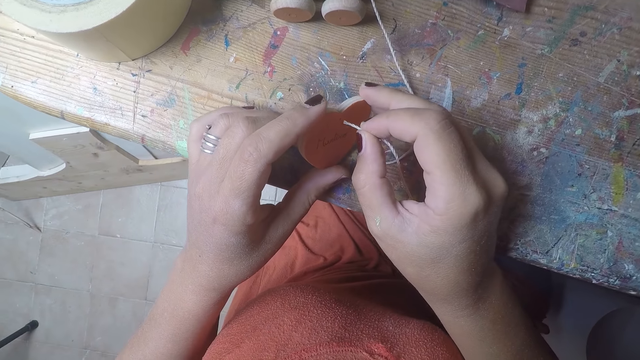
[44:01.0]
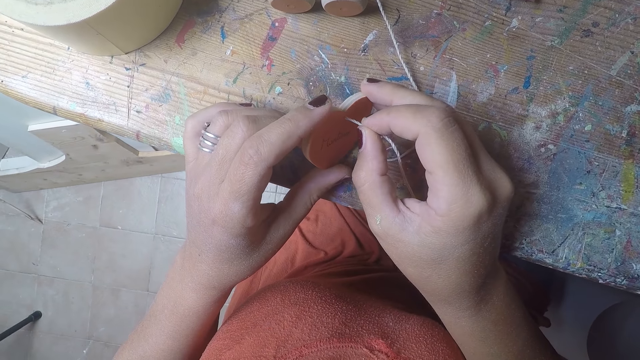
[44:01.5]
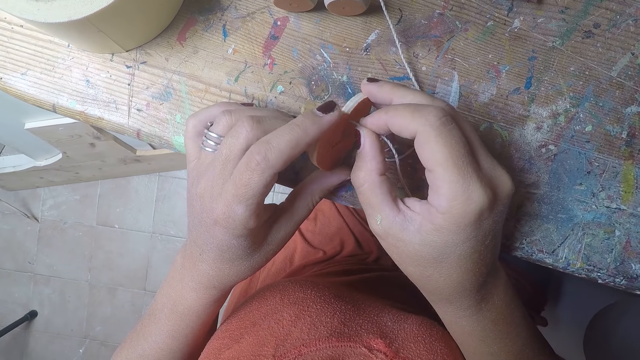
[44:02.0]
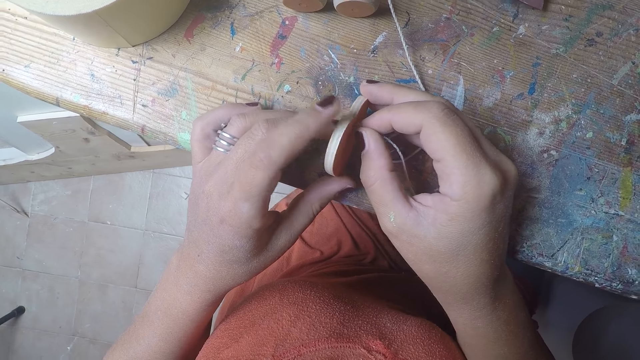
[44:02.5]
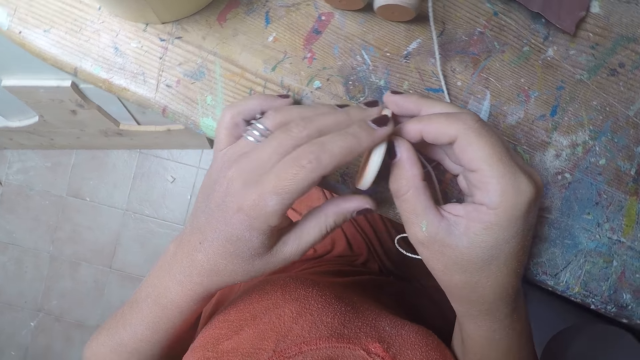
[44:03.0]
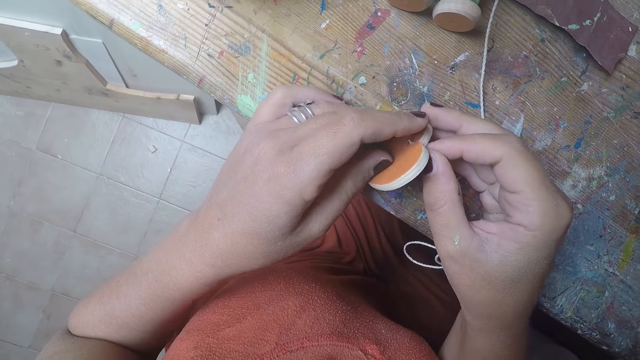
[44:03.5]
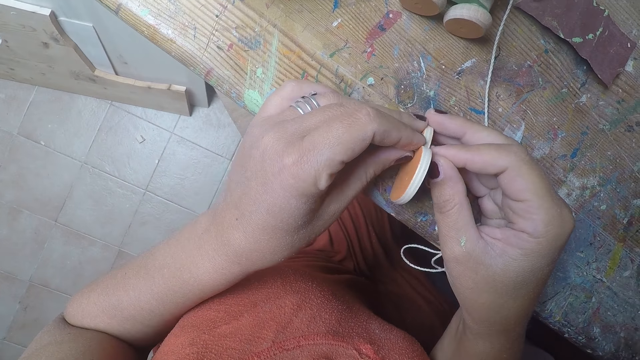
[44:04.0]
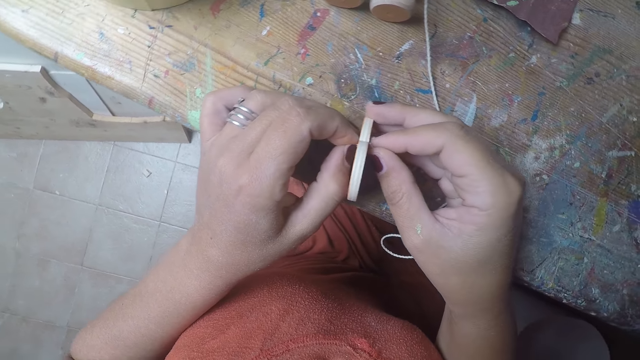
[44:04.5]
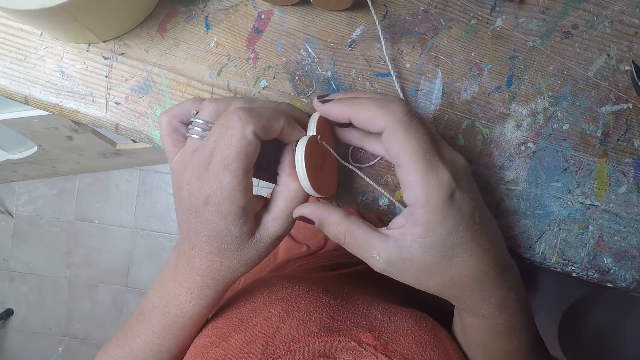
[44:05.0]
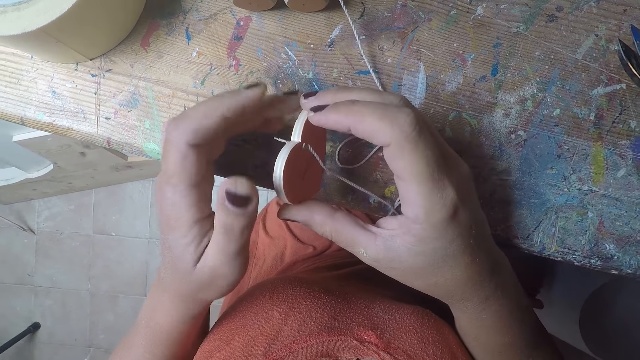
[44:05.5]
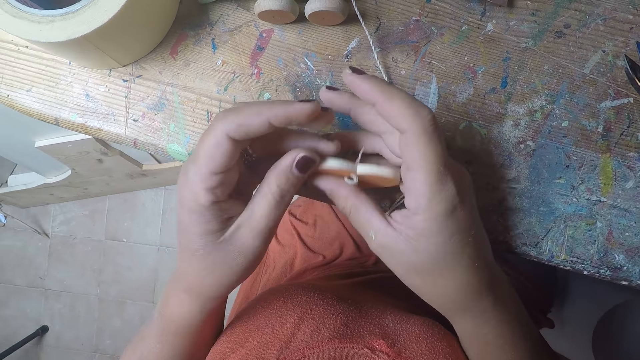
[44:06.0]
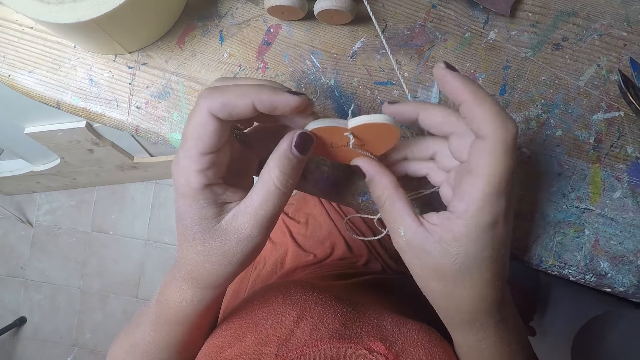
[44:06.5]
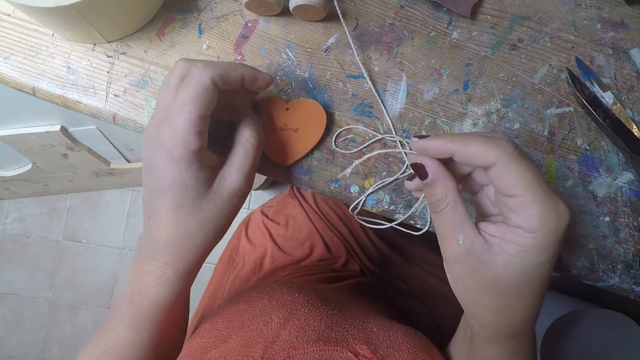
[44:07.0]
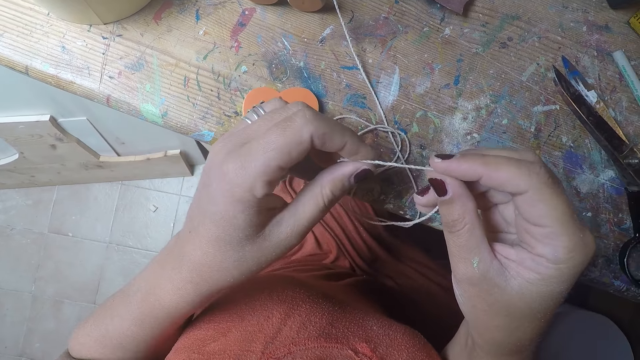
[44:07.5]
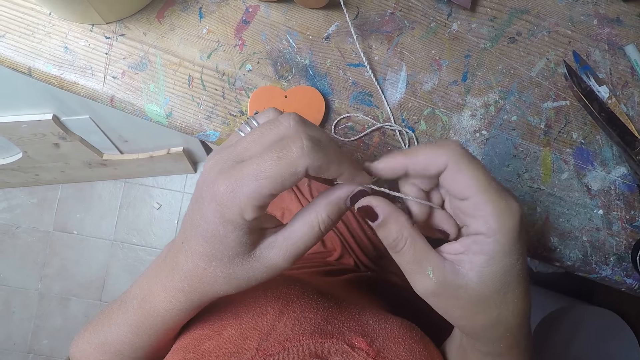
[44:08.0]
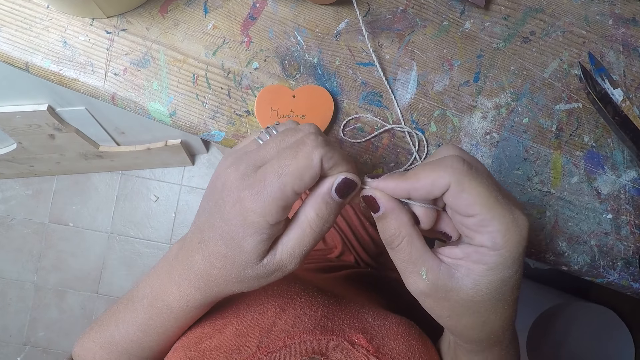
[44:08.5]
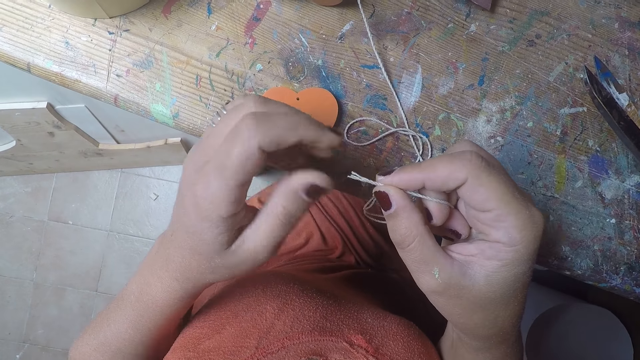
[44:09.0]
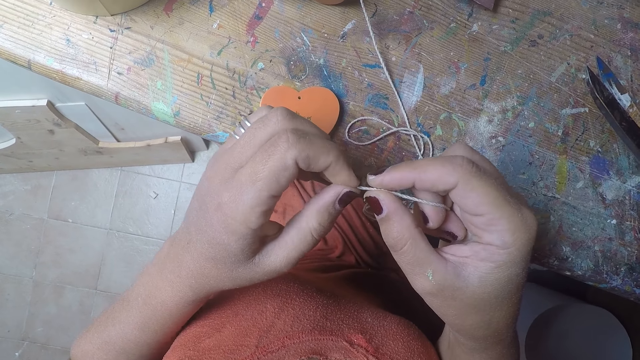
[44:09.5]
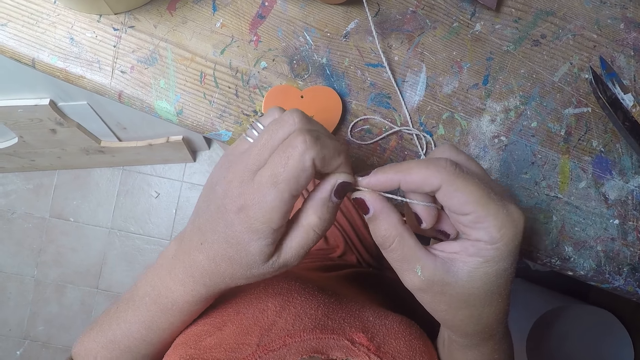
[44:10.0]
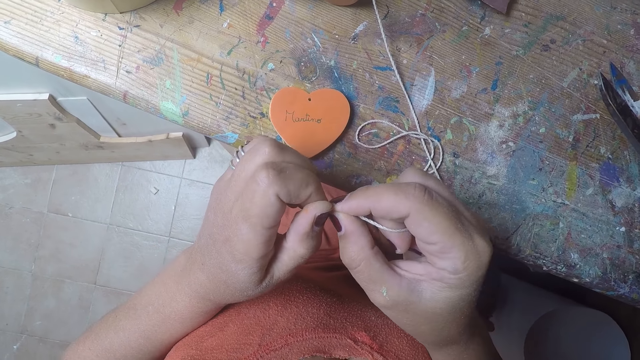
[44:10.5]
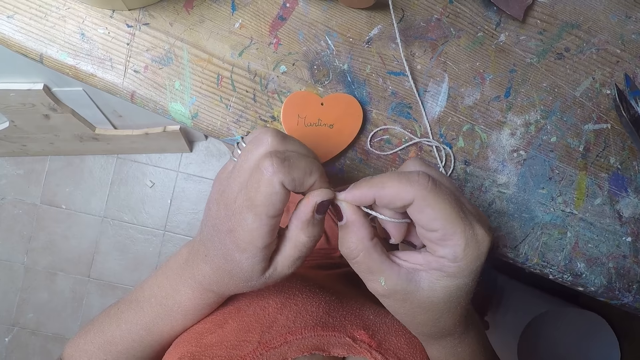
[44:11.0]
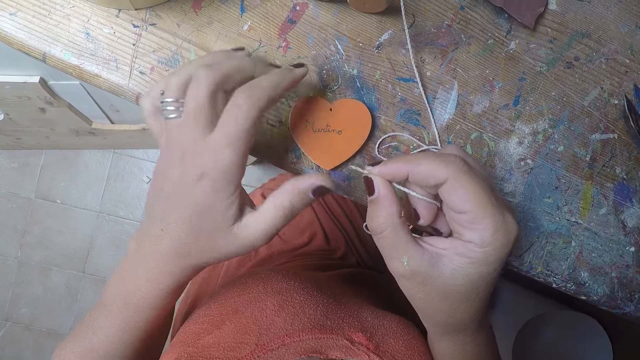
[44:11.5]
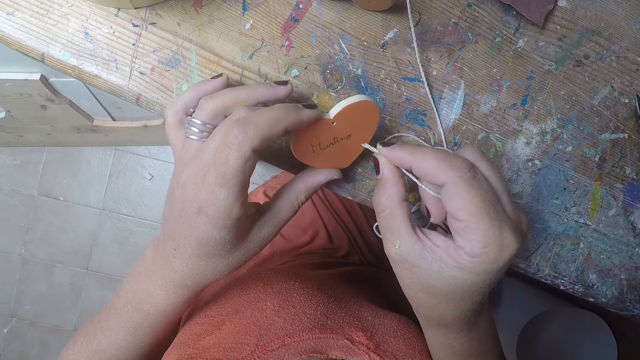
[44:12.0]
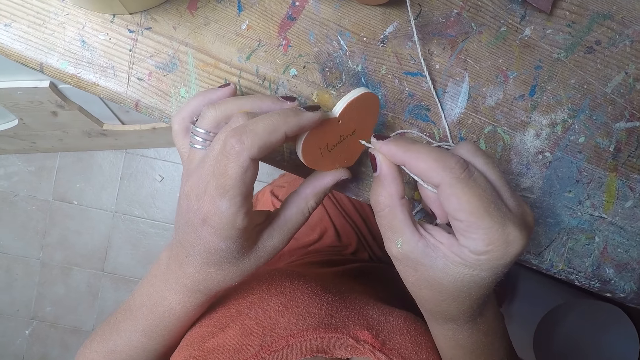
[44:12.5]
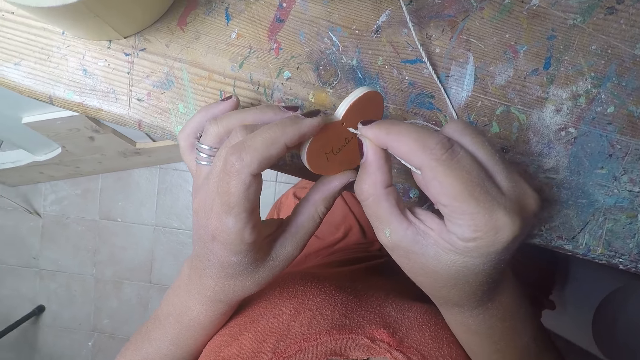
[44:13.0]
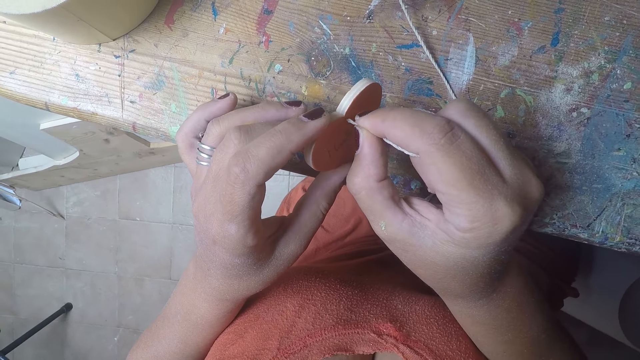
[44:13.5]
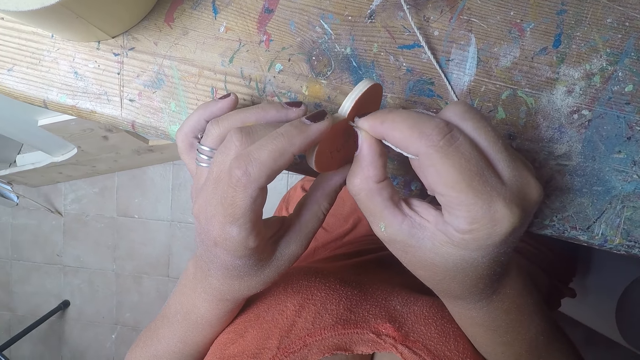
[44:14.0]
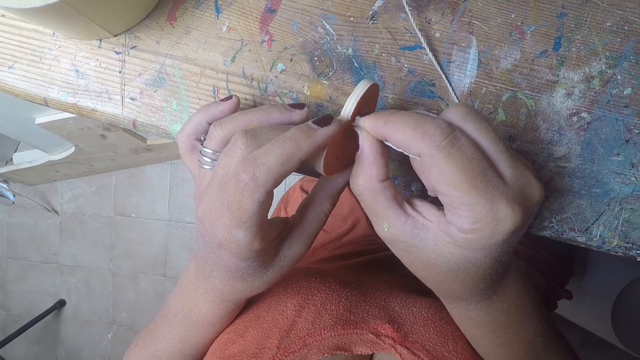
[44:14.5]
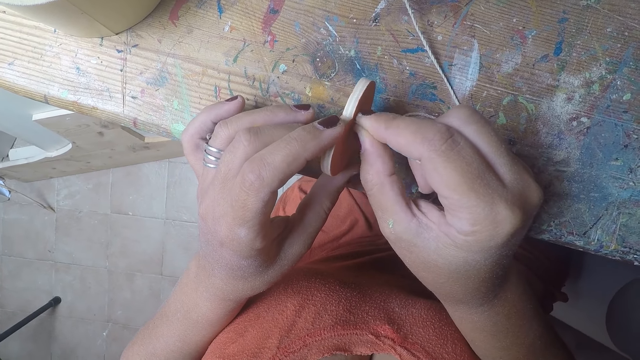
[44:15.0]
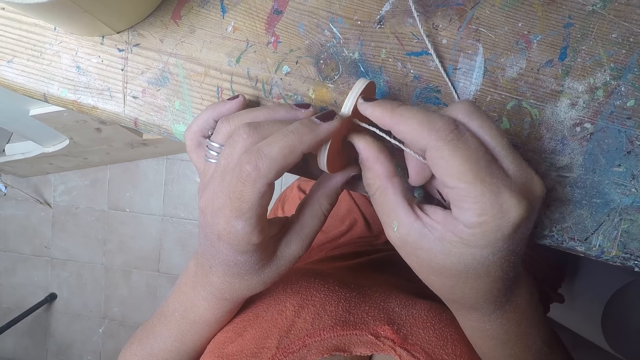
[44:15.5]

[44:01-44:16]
The camera wearer inserts the twine string into the hole on the craft heart. She straightens a thread in a wood craft. She pulls out the twine string from the hole on the craft heart with her right hand. She drops the craft heart on the table with her left hand. She adjusts the twine string with her hands. She picks up the craft heart from the table with her left hand. She inserts the twine string into the hole on the craft heart.

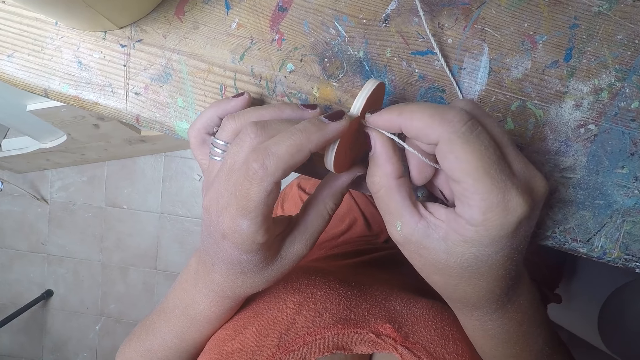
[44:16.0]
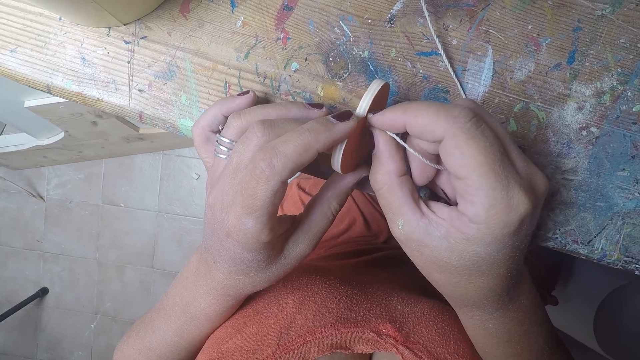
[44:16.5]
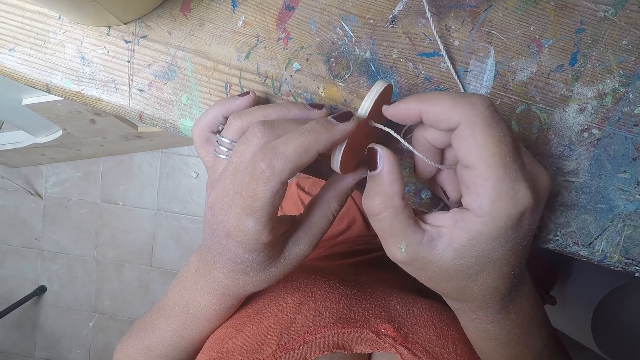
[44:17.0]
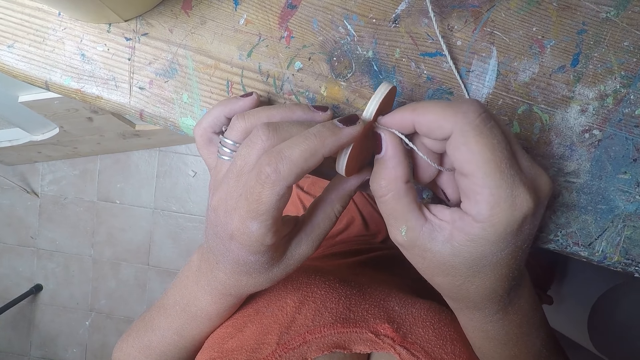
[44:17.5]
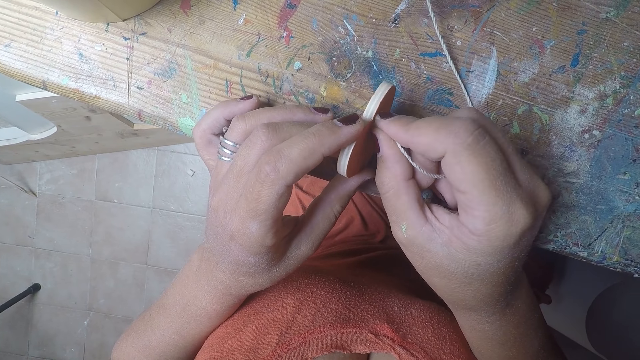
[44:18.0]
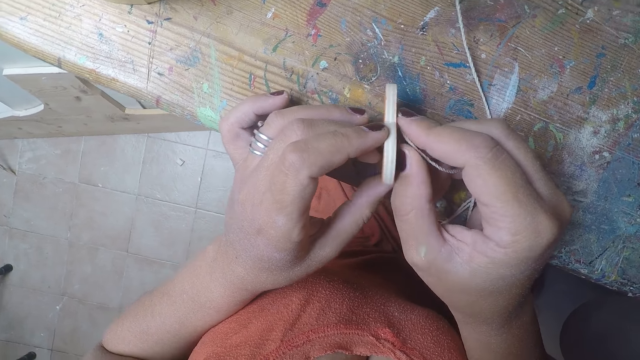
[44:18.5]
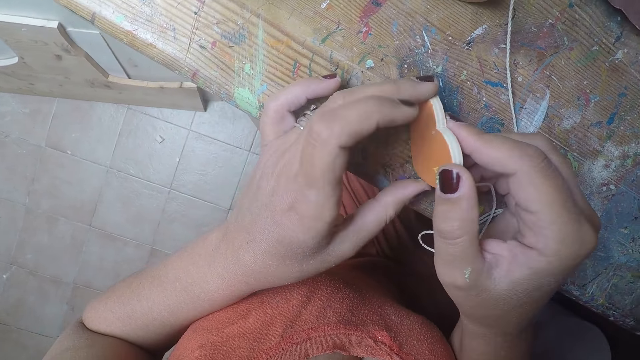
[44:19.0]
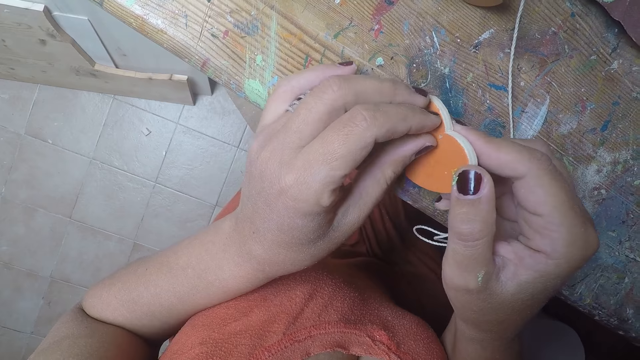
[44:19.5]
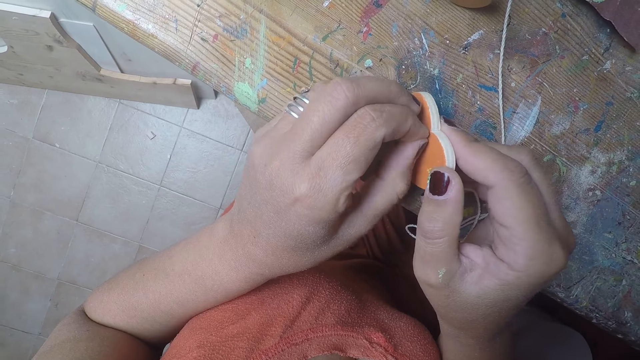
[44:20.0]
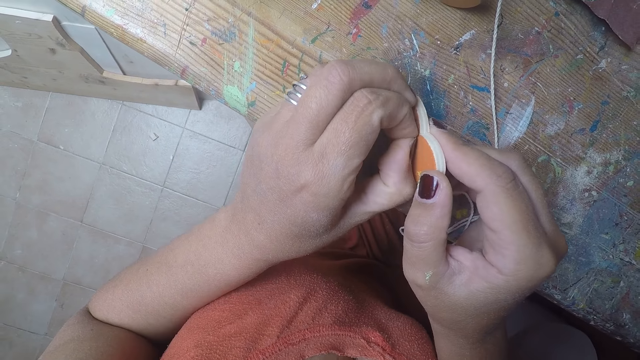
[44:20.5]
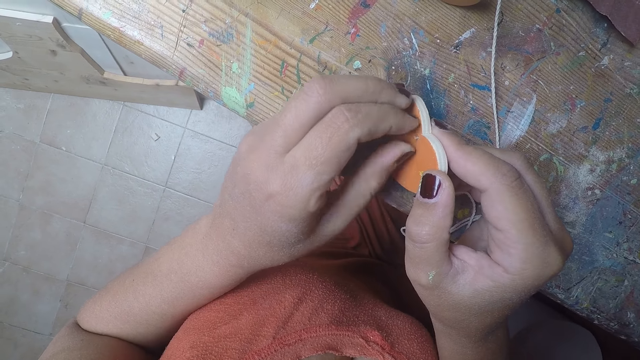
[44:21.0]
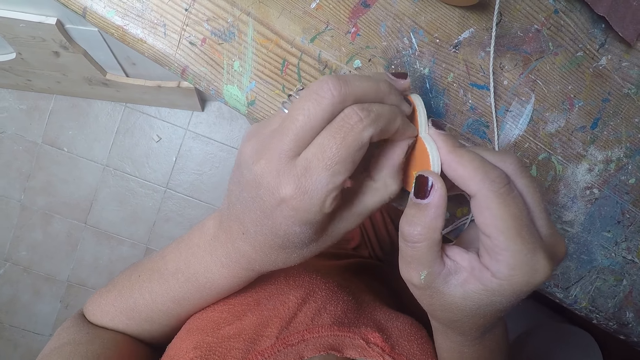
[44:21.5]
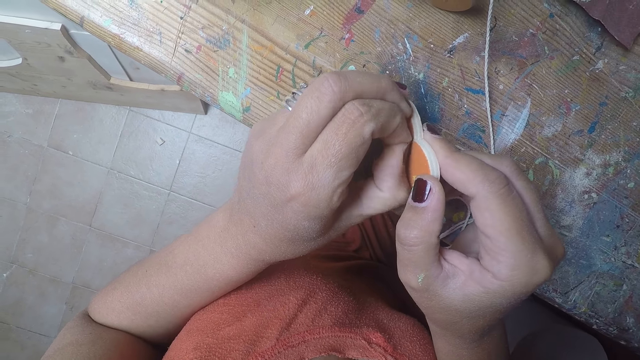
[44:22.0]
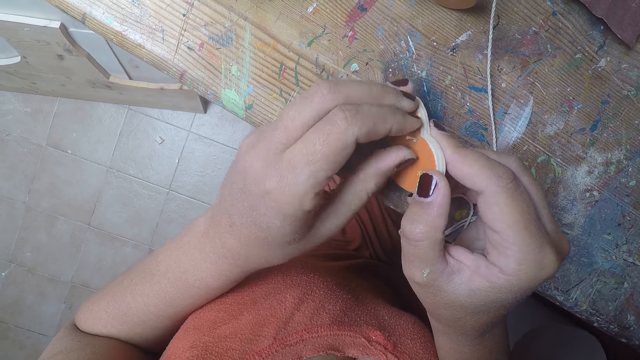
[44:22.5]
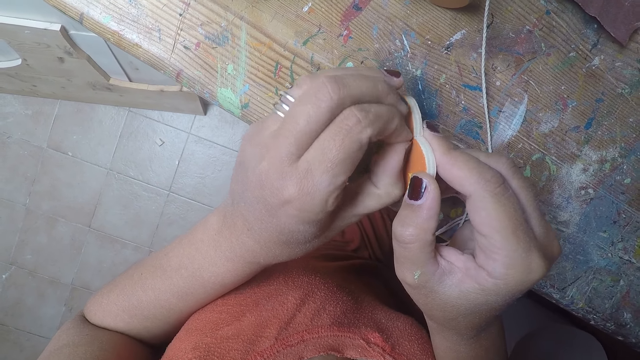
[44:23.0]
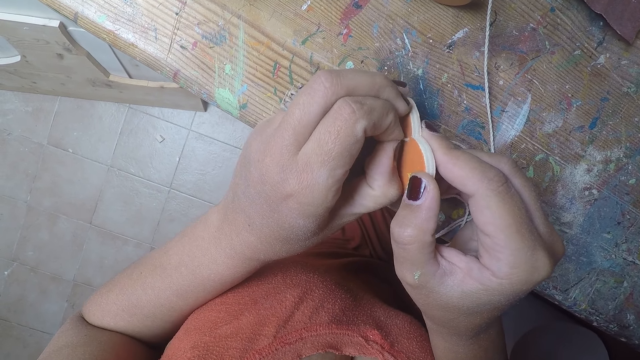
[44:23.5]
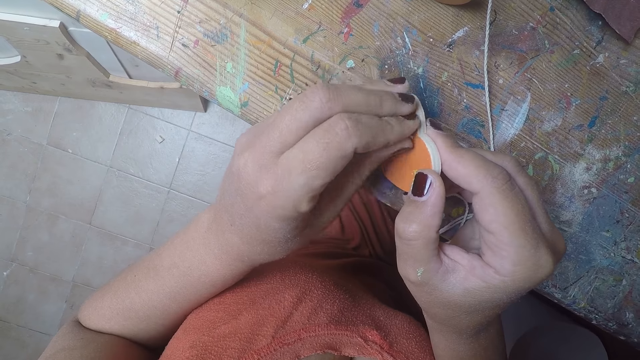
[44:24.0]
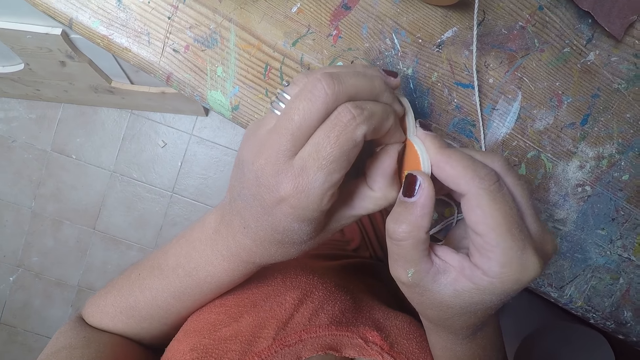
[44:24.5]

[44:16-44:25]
The camera wearer straightens a thread in a wood craft. She pulls the twine string with her left hand.
